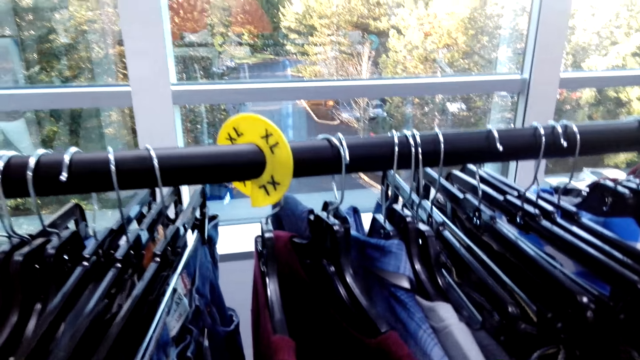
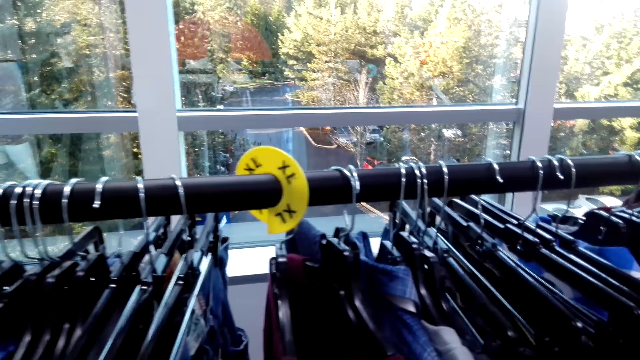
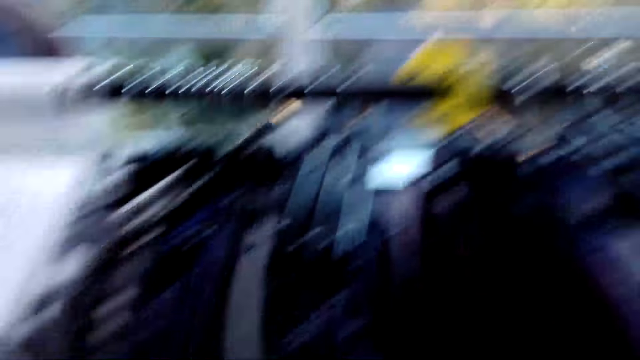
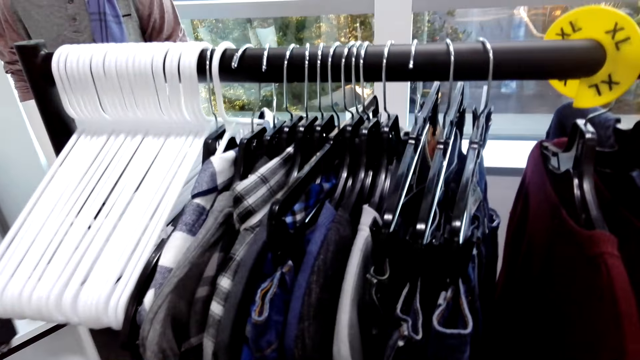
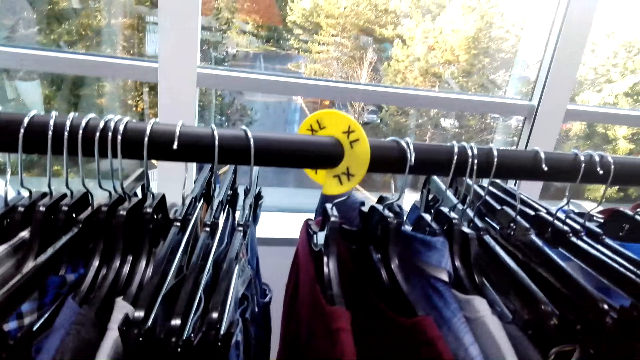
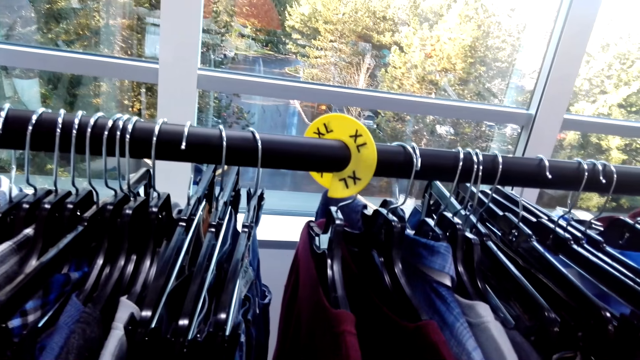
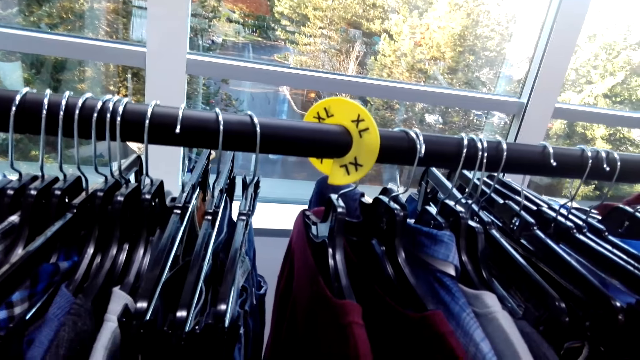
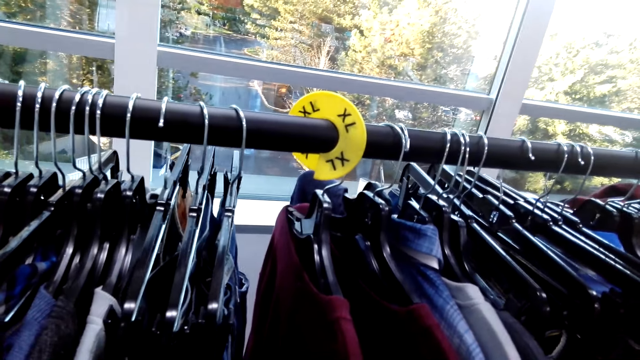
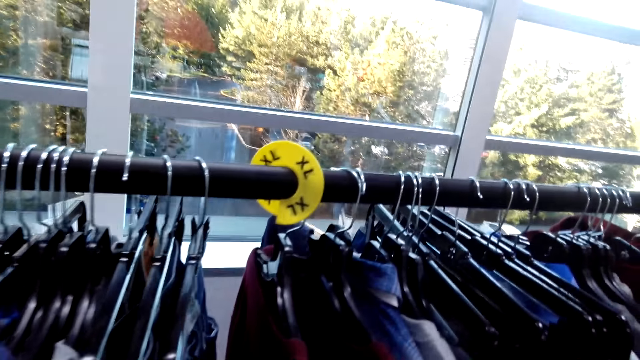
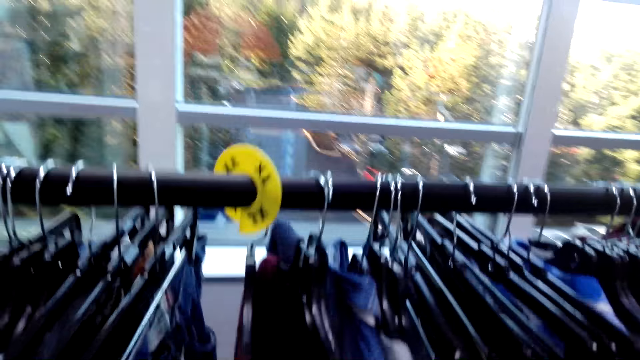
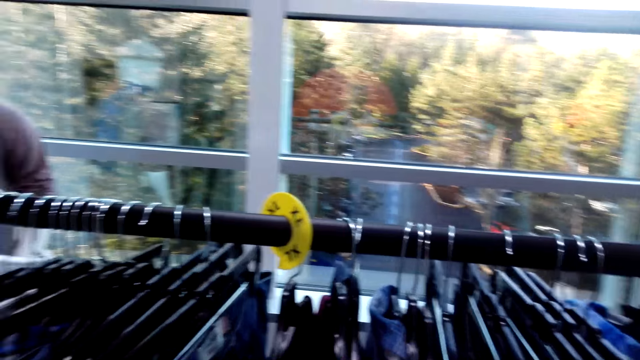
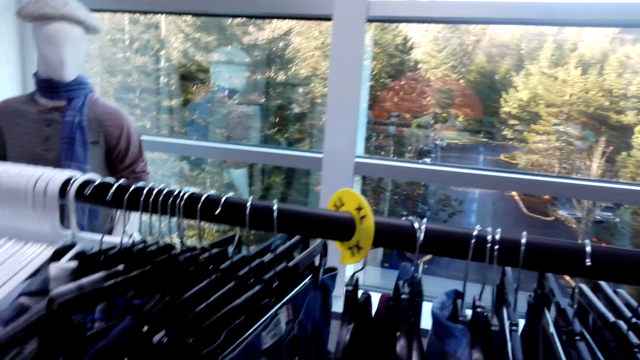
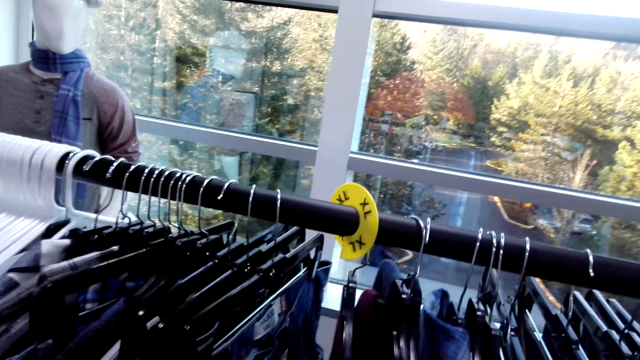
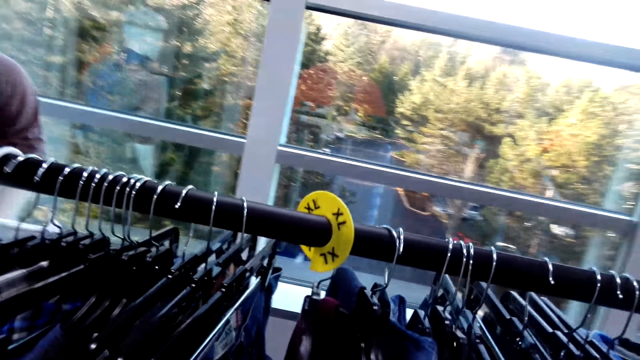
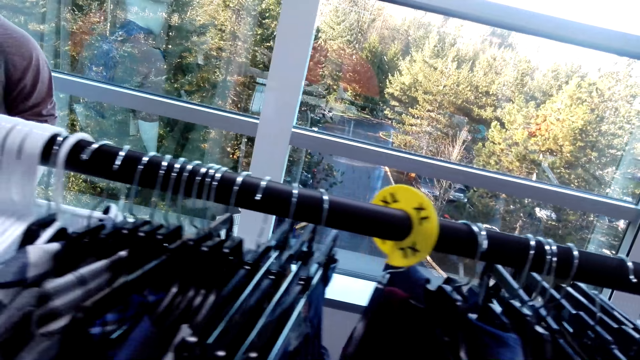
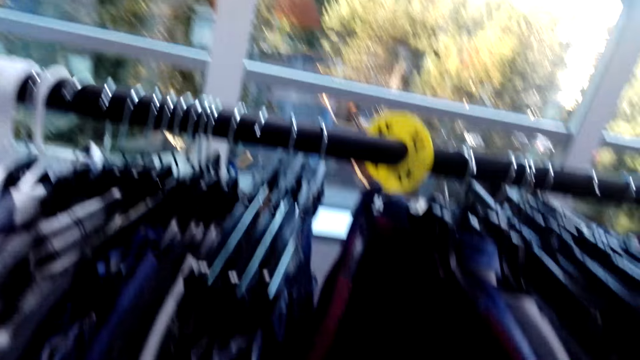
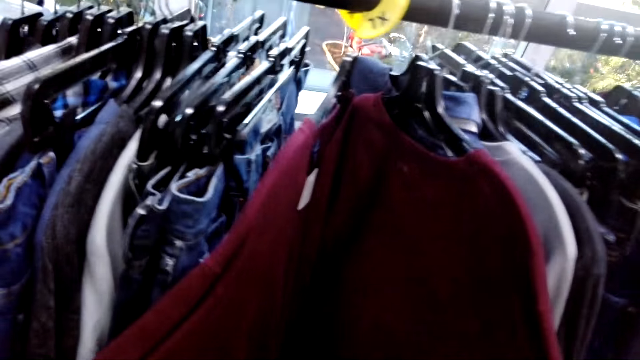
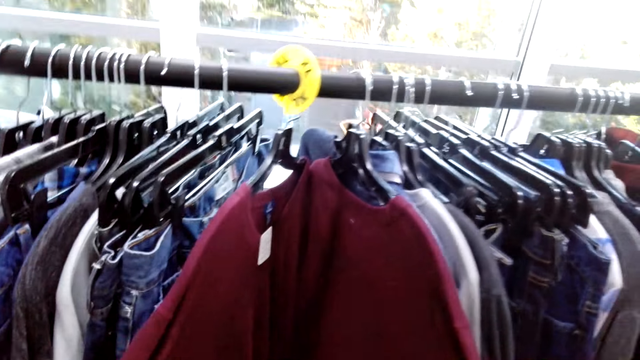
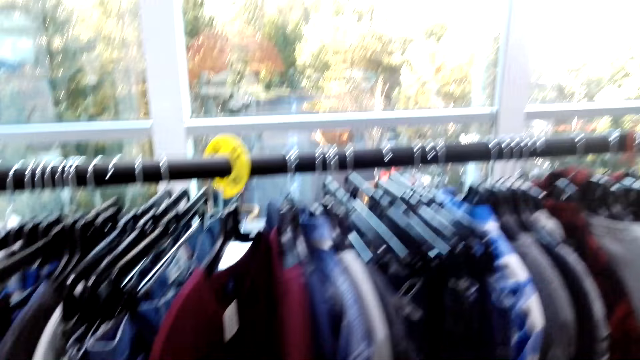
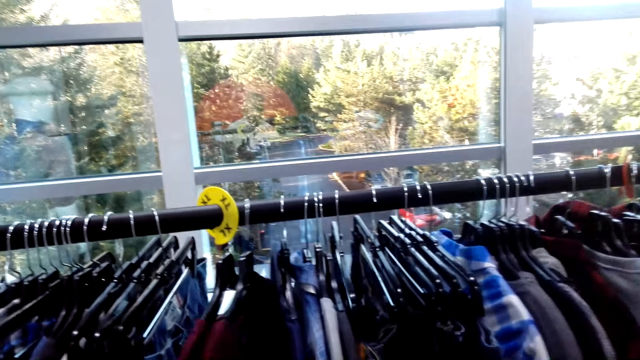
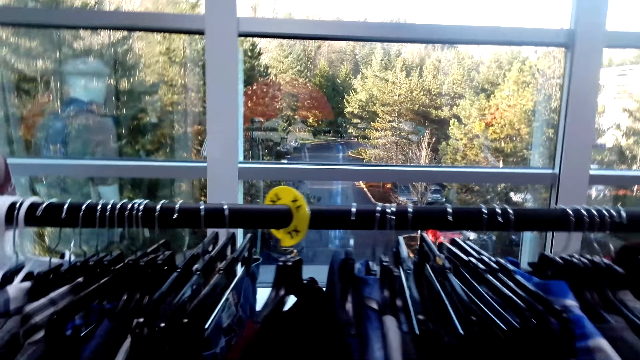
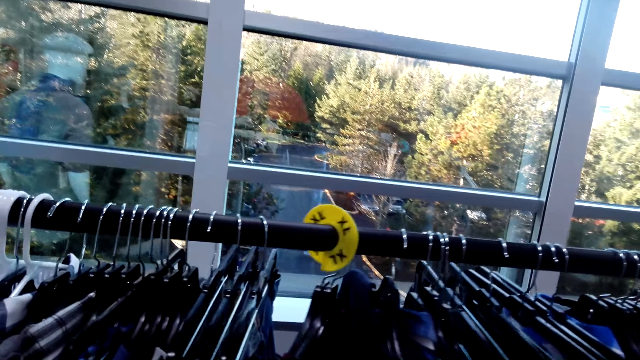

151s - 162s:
The camera wearer looks around.

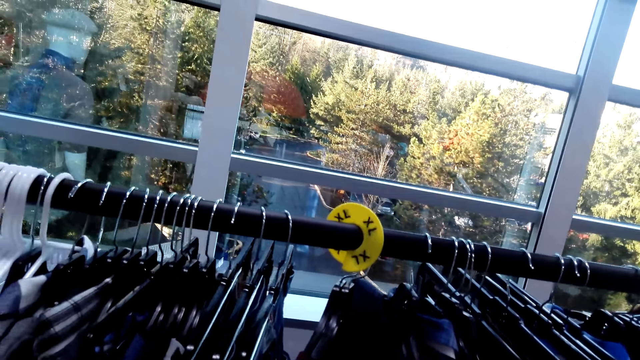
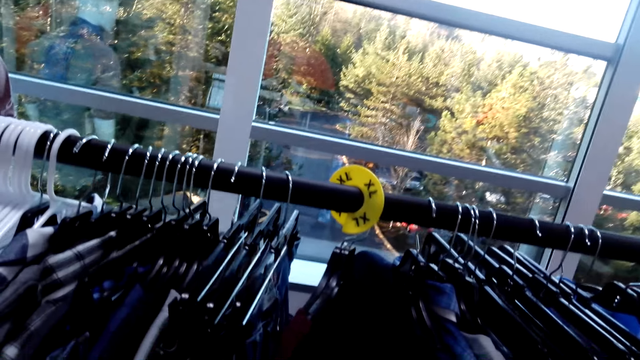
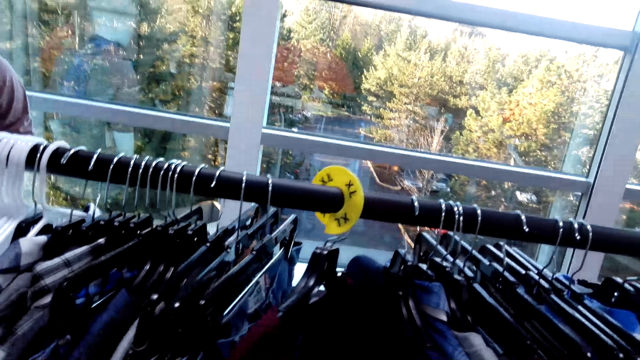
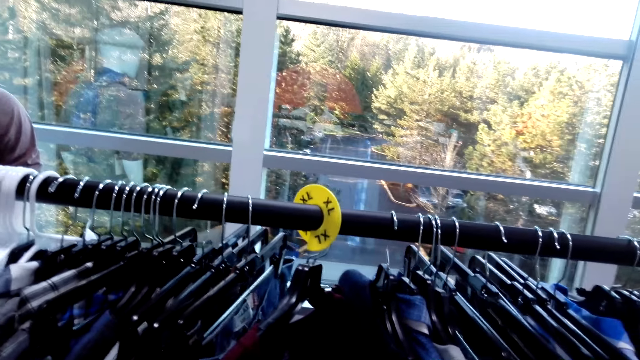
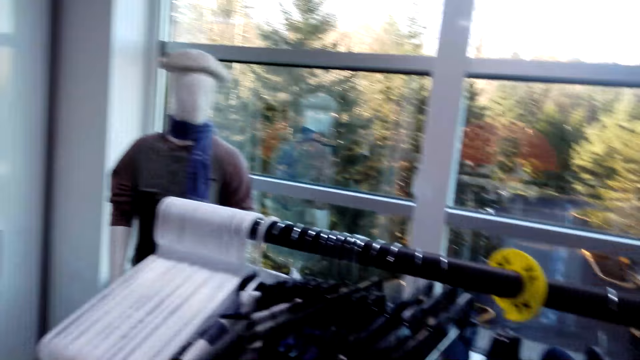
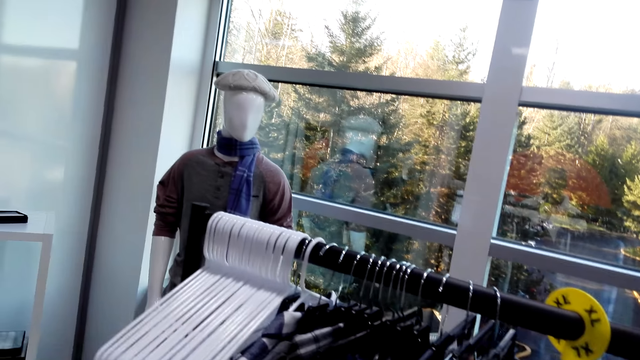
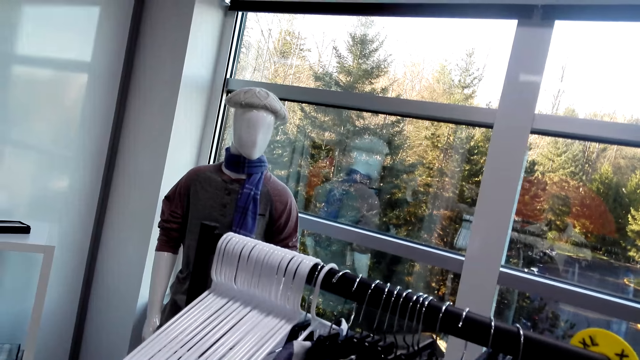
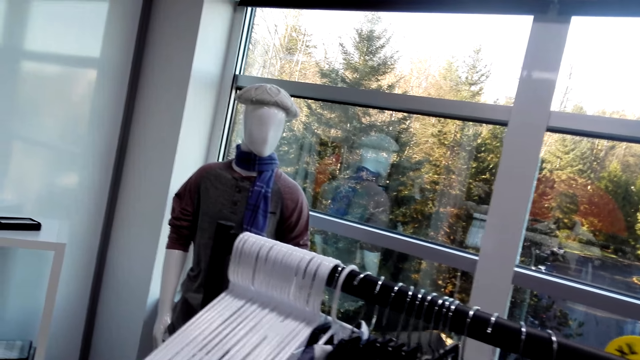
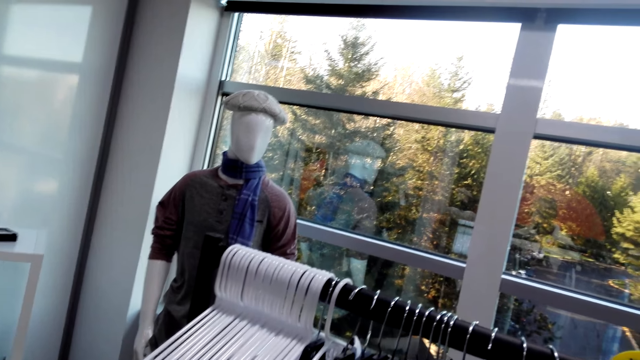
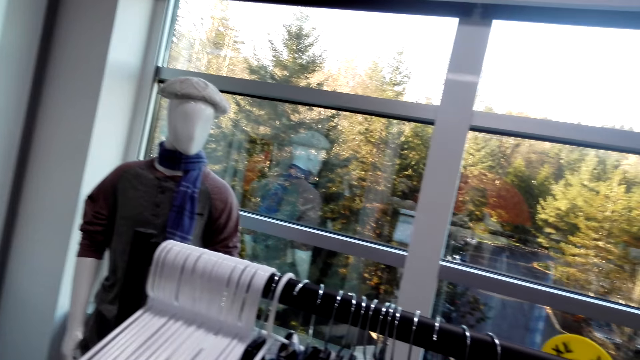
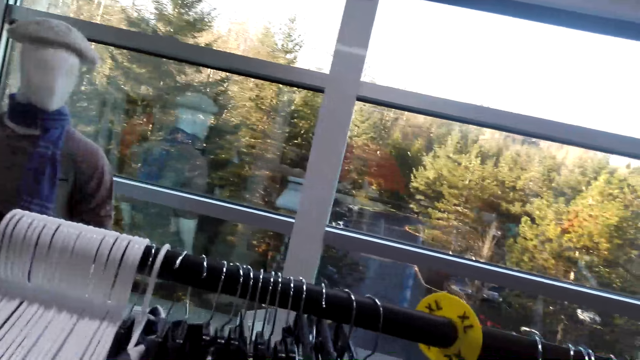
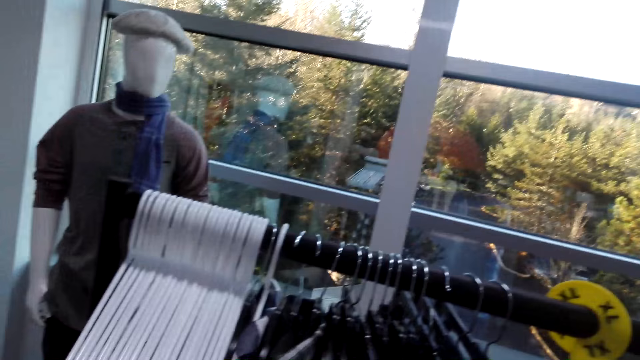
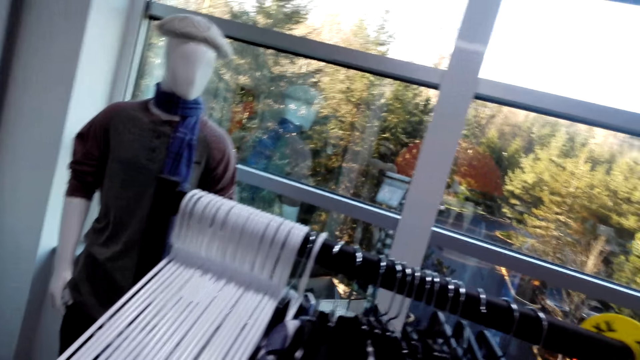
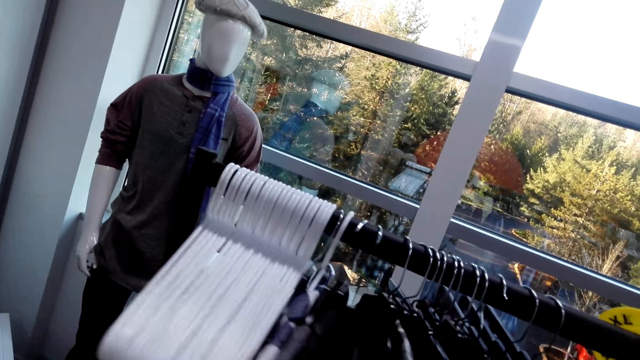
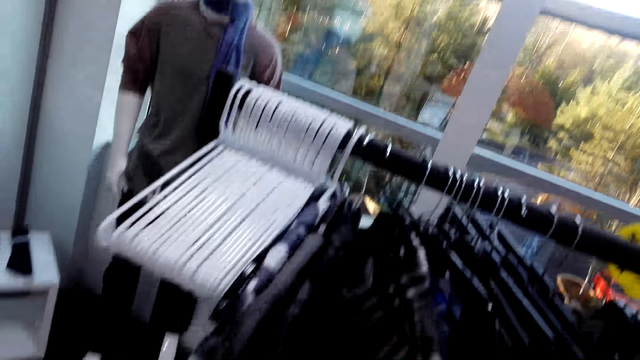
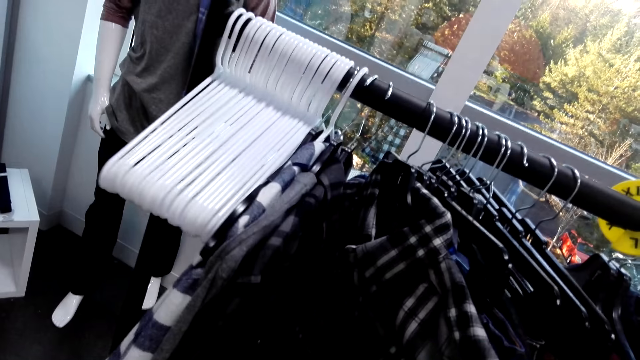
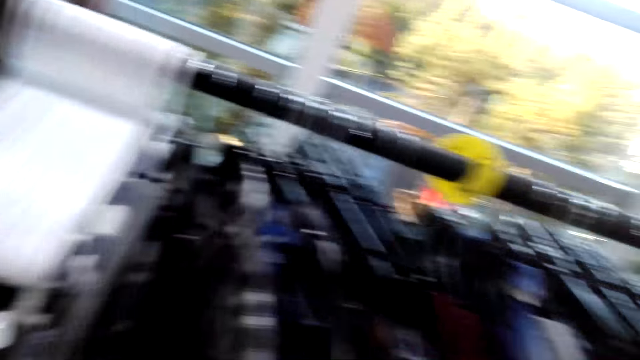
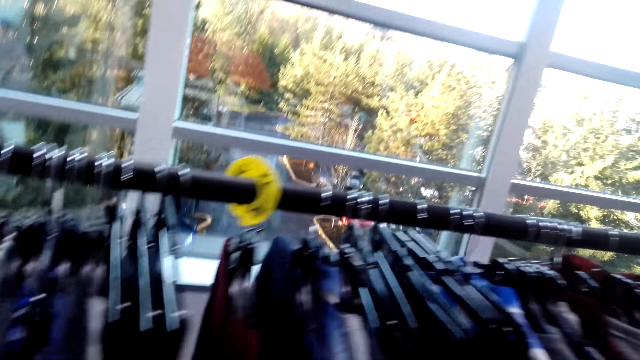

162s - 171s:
The camera wearer looks around. They go through clothes on the stand and move clothes at the cloth rack.
